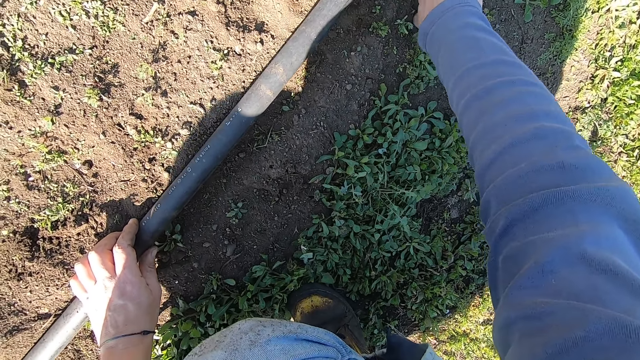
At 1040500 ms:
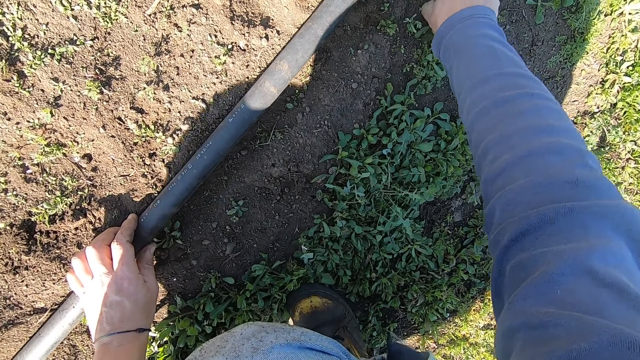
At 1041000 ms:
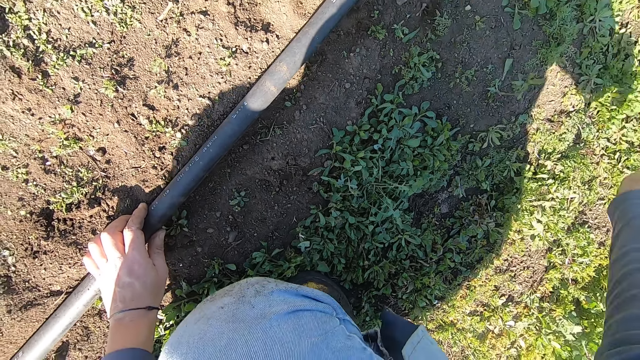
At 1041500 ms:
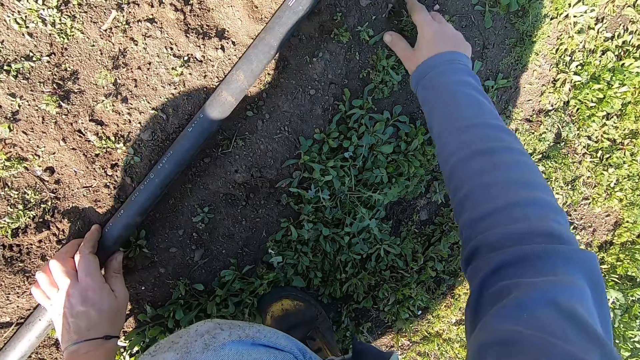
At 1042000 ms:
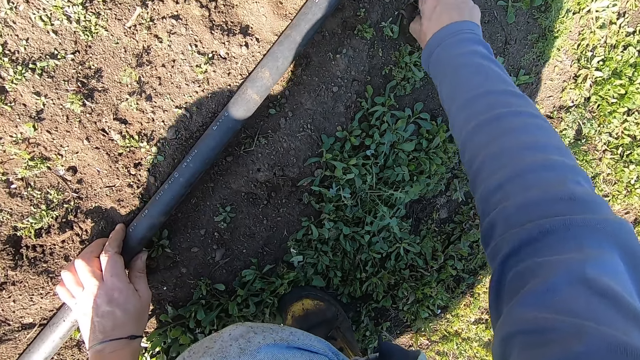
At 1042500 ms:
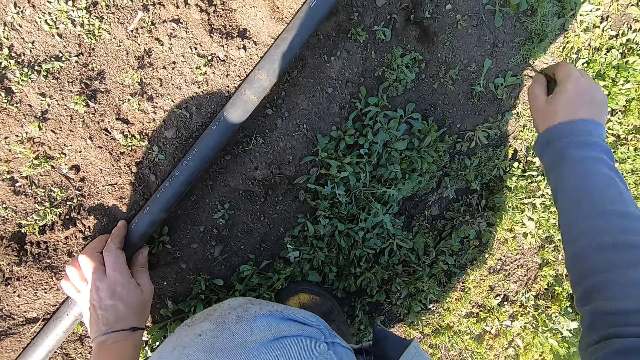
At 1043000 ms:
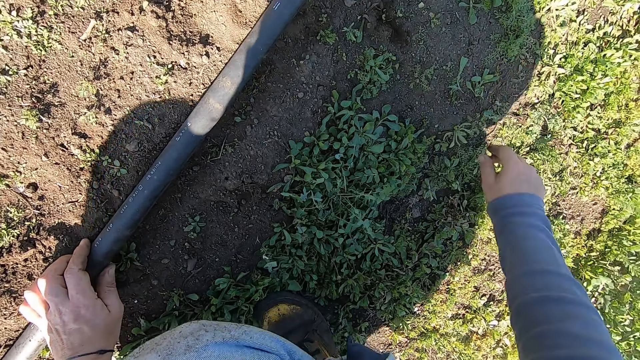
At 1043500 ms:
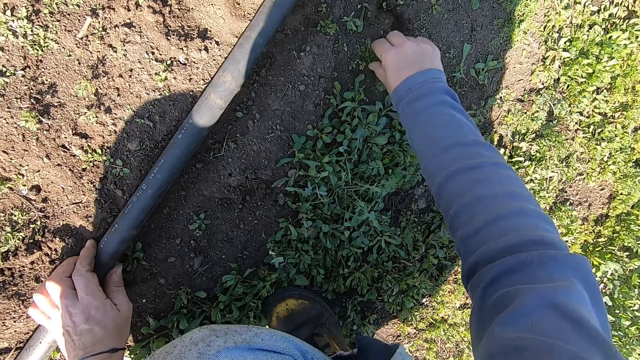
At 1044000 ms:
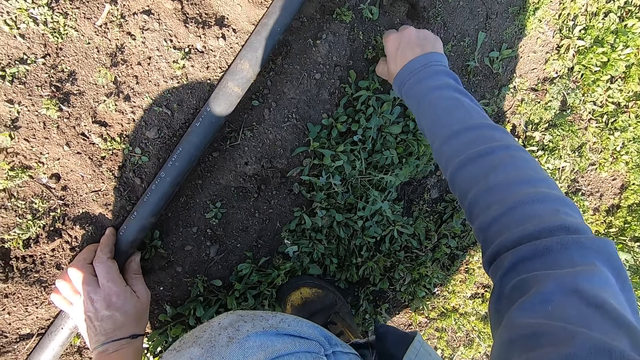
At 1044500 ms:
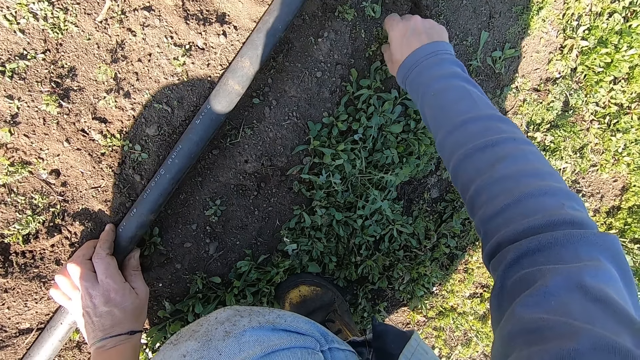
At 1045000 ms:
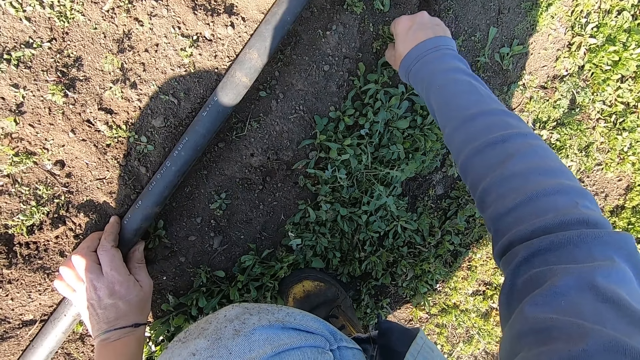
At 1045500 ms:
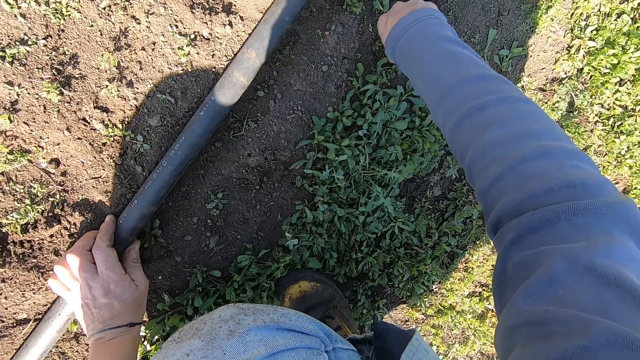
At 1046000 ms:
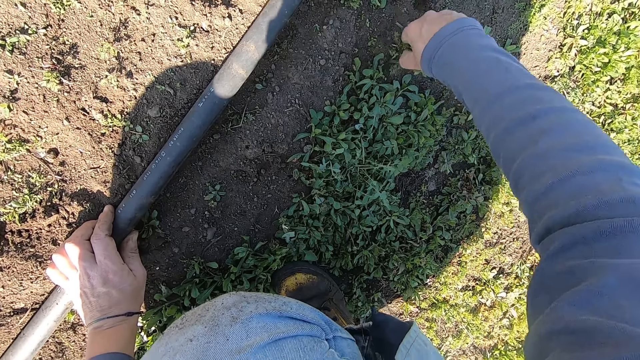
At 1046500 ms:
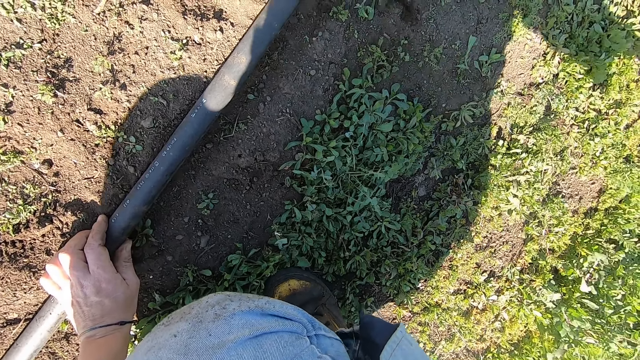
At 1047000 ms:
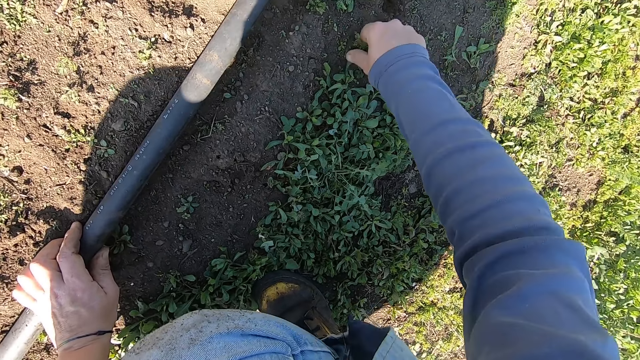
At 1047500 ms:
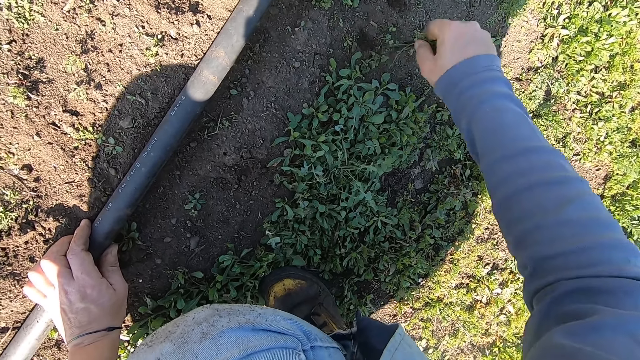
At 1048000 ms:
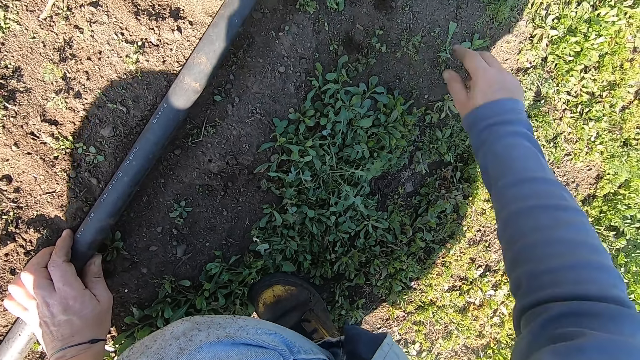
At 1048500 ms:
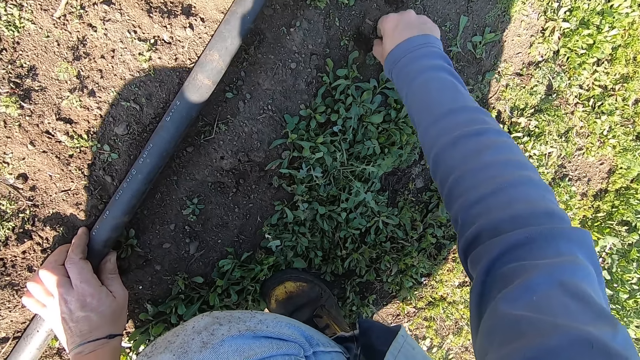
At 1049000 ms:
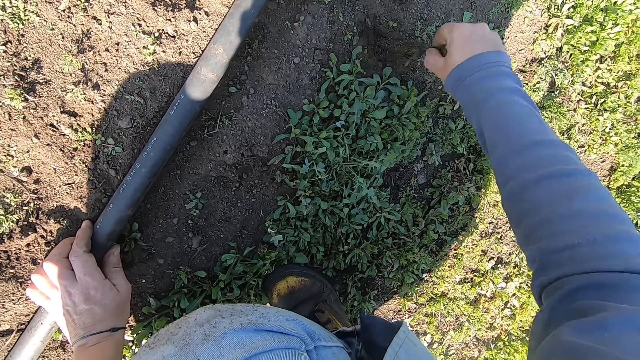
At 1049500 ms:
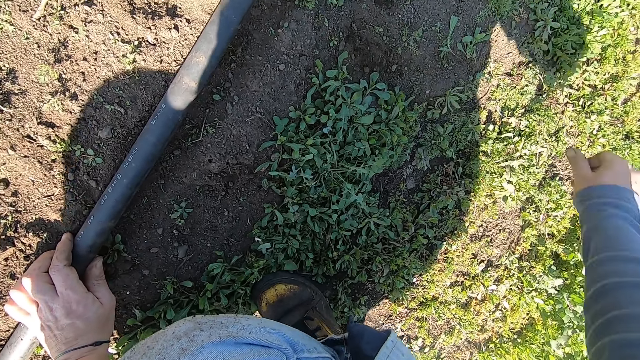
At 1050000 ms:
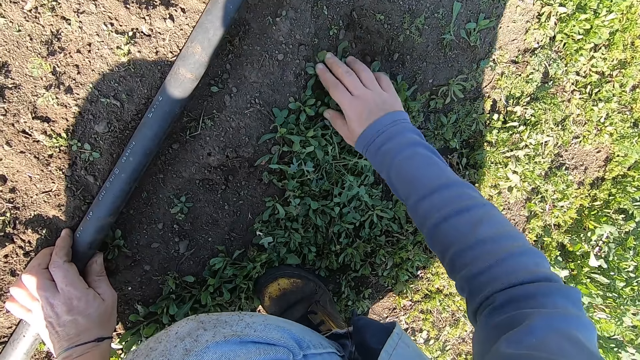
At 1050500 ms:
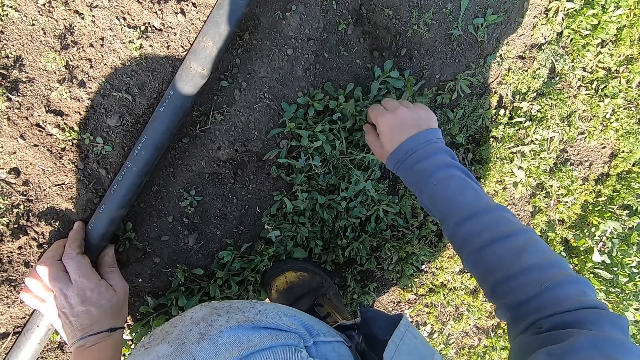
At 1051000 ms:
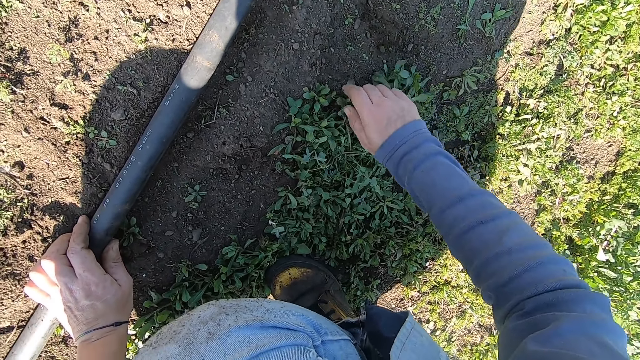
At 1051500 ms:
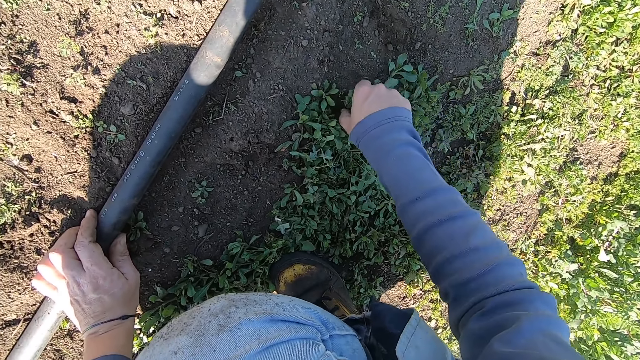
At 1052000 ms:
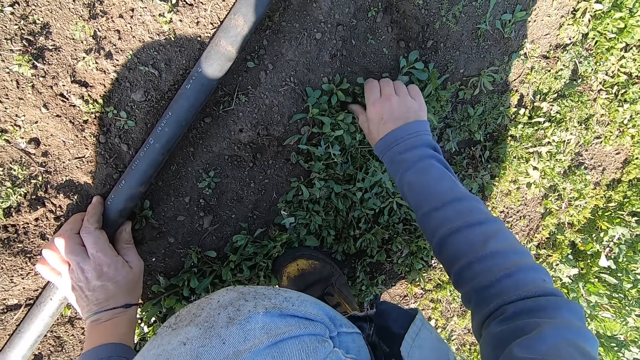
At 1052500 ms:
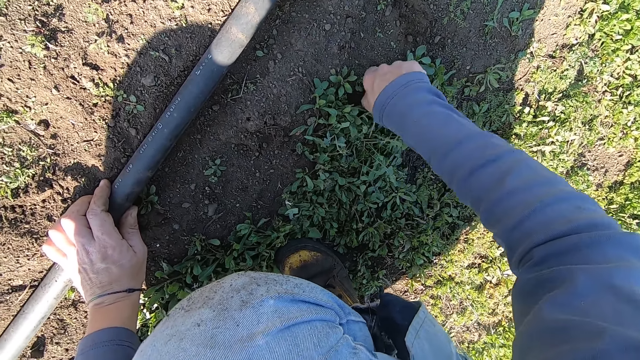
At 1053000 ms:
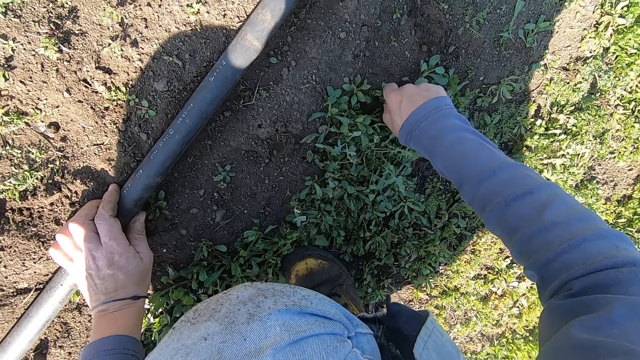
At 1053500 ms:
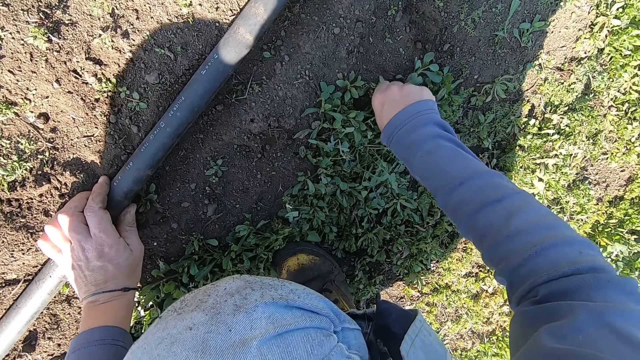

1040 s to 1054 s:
The camera wearer throws the weed in his right hand away. He removes a weed from the ground with his right hand. He throws the weed in his right hand away. He removes a weed from the ground with his right hand. He throws the weed in his right hand away. He removes a weed from the ground with his right hand. He throws the weed in his right hand away. He removes a weed from the ground with his right hand. He throws the weed in his right hand away. He removes a weed from the ground with his right hand.

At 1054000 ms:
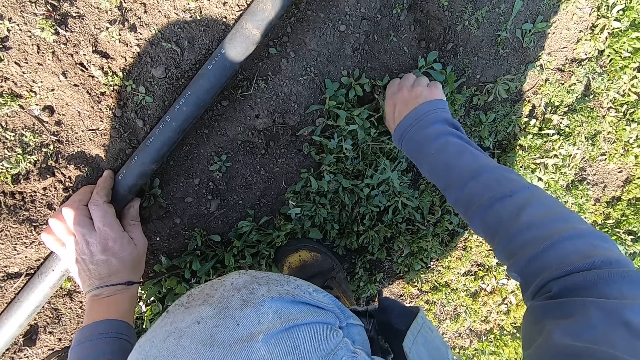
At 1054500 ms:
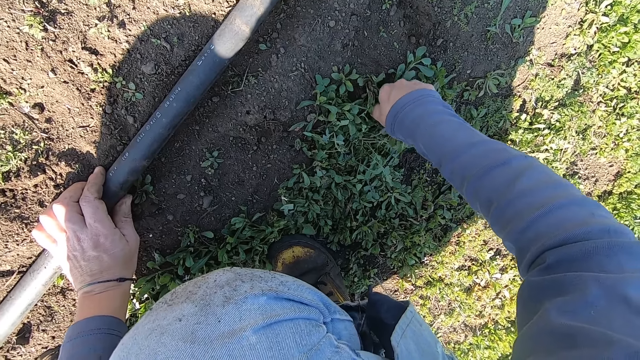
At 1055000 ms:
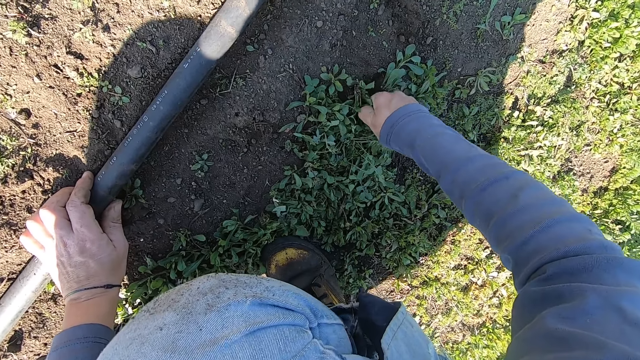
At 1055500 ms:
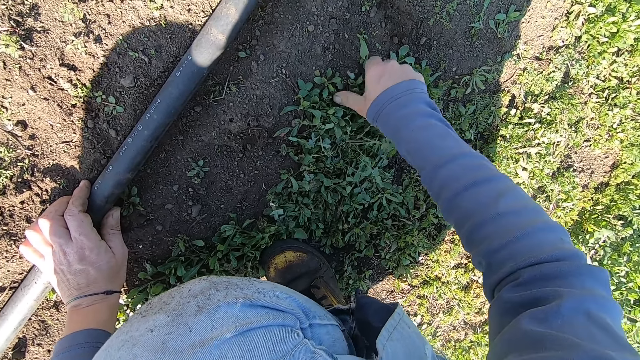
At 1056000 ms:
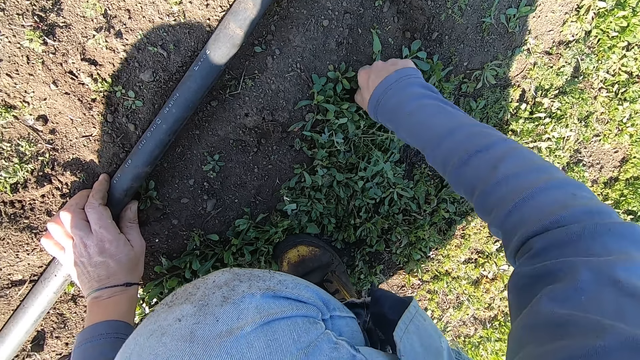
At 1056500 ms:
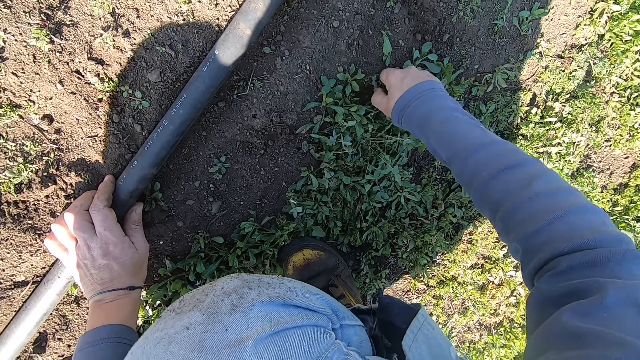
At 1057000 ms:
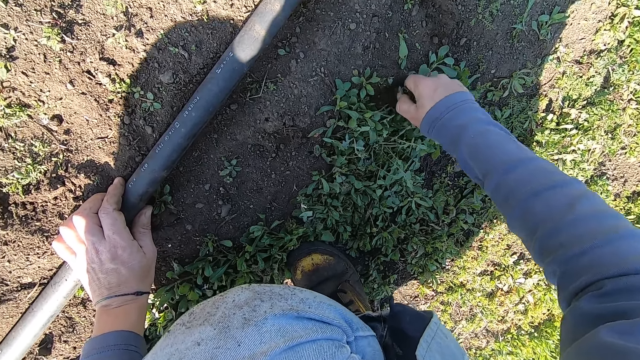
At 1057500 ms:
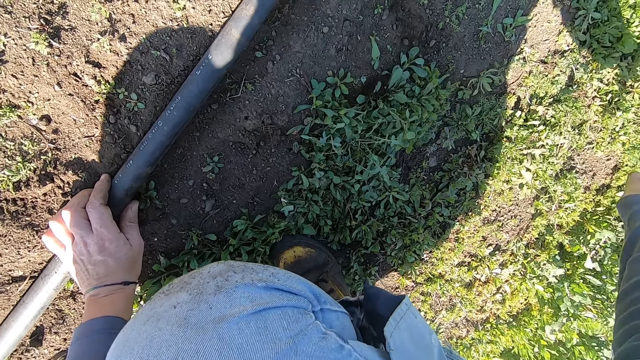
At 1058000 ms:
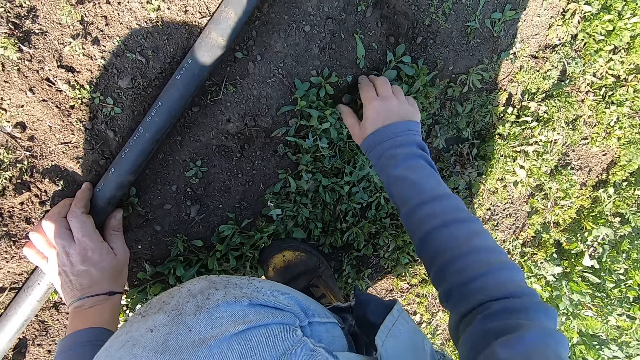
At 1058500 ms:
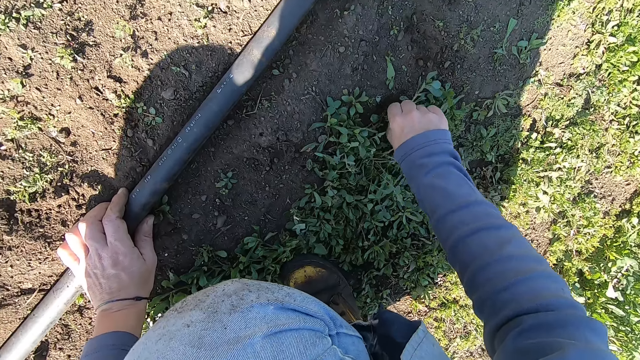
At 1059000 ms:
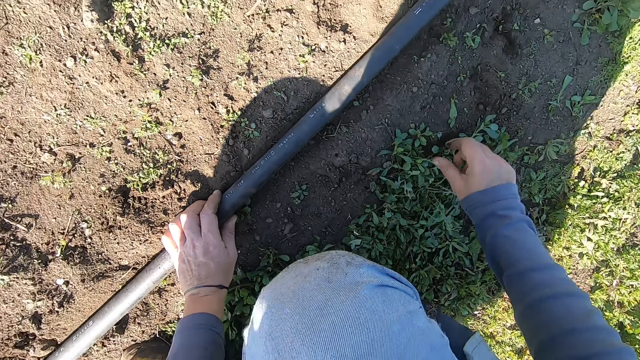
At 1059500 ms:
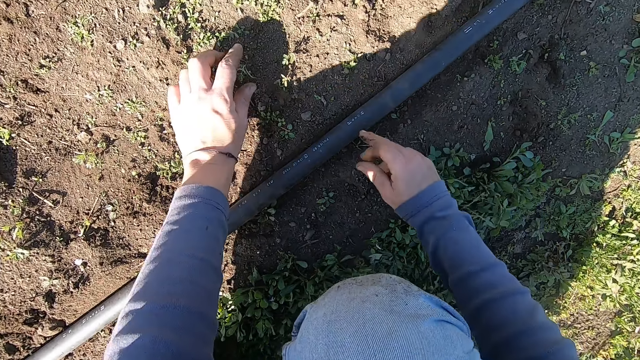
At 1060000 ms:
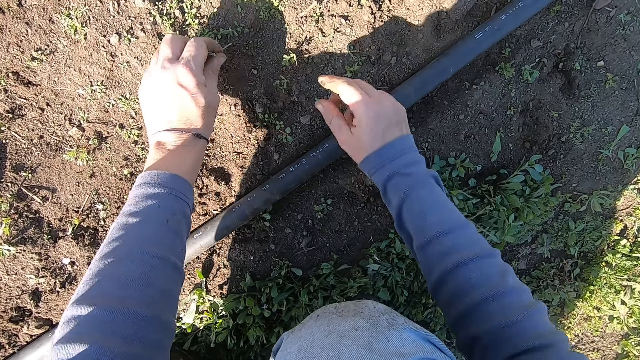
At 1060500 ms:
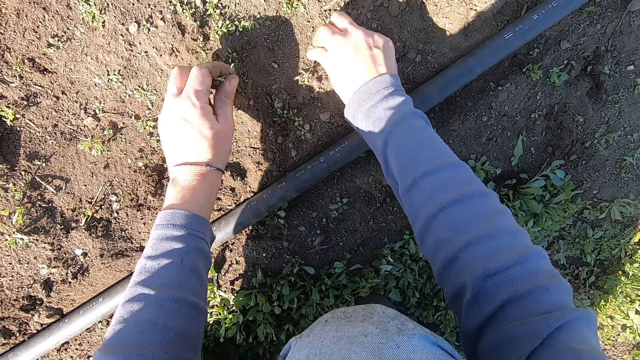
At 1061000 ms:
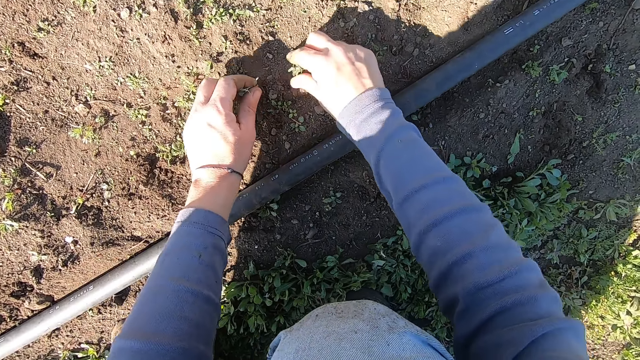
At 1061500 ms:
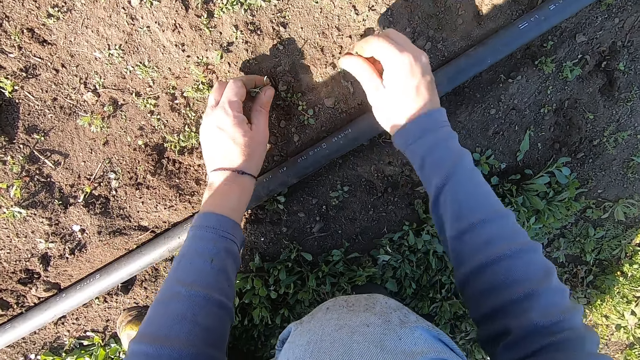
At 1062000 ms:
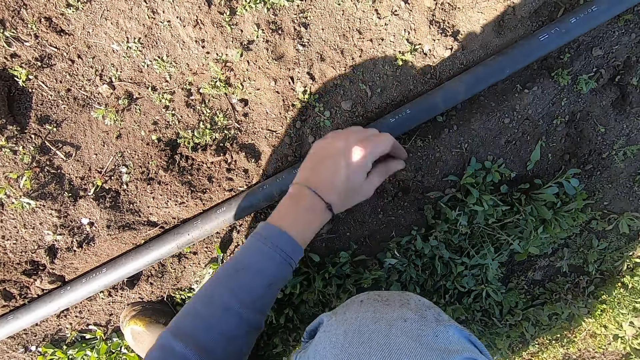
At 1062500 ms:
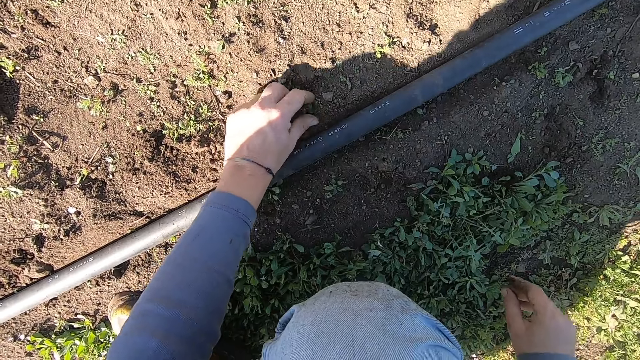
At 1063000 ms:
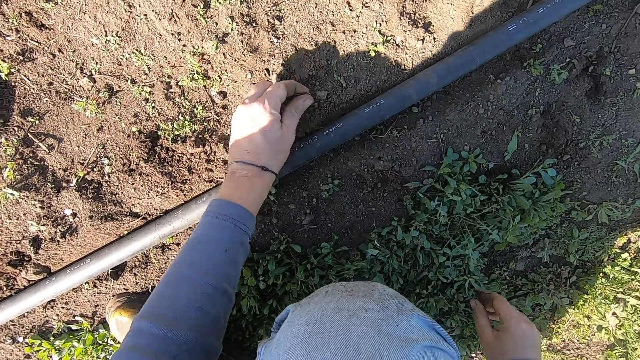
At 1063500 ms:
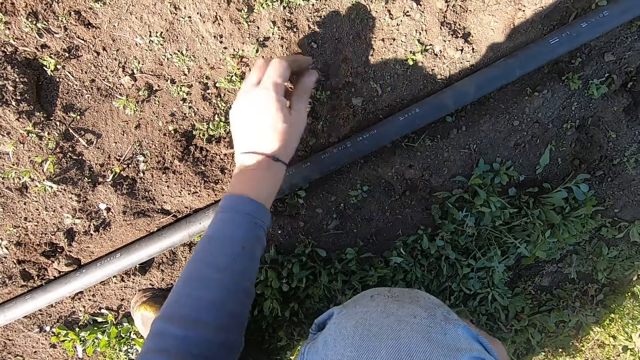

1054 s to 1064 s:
The camera wearer throws the weed in his right hand away. He touches a weed with his right hand. He picks a weed from the ground with his left hand. He picks weeds from the ground with his right hand. He throws the weeds in both hands away. He removes a weed from the ground with his left hand. He throws the weed in his left hand away.
